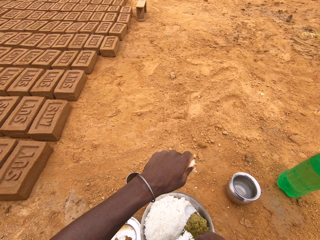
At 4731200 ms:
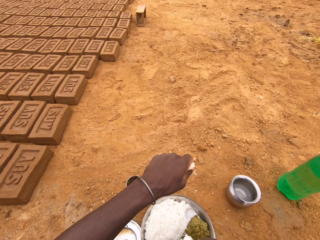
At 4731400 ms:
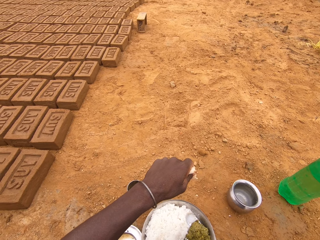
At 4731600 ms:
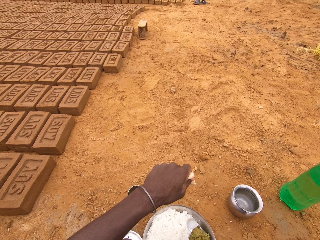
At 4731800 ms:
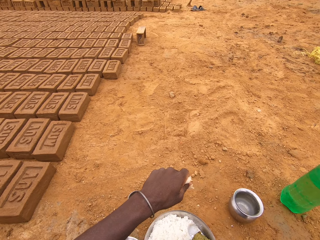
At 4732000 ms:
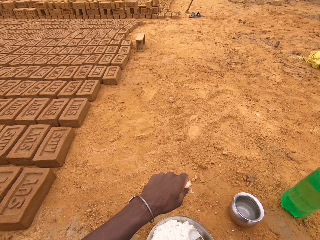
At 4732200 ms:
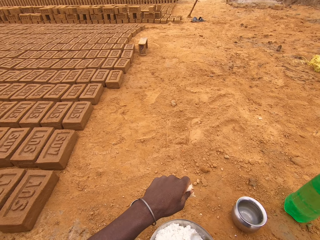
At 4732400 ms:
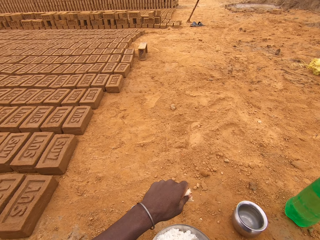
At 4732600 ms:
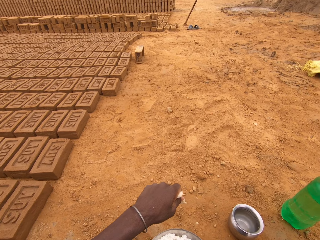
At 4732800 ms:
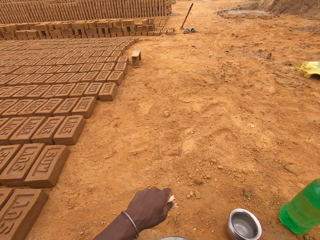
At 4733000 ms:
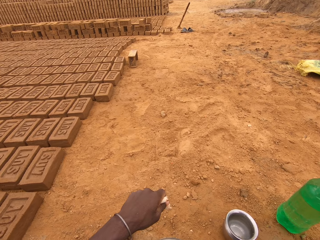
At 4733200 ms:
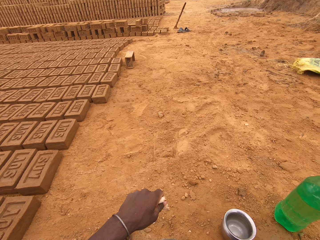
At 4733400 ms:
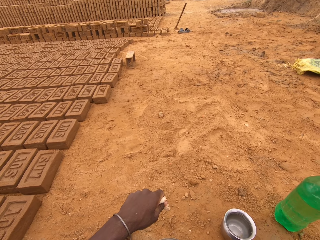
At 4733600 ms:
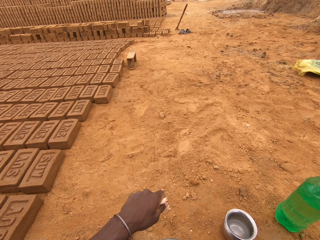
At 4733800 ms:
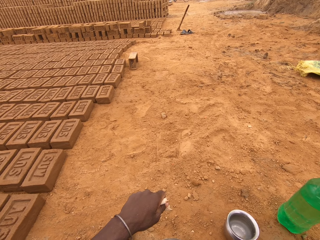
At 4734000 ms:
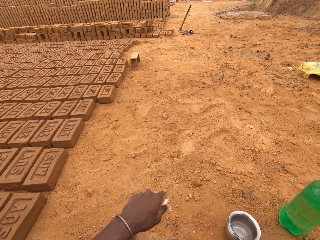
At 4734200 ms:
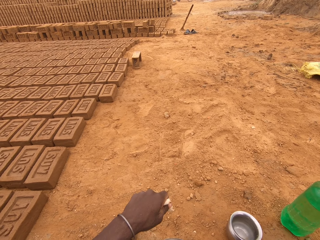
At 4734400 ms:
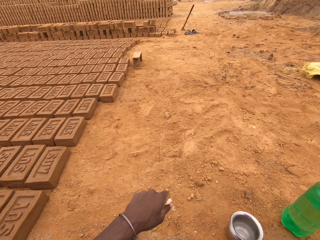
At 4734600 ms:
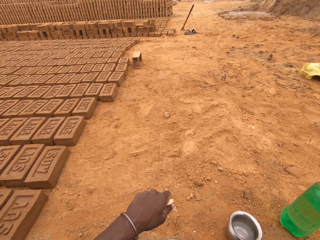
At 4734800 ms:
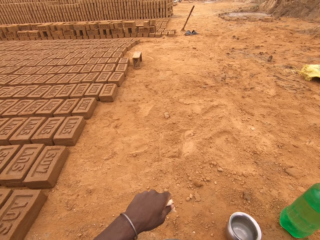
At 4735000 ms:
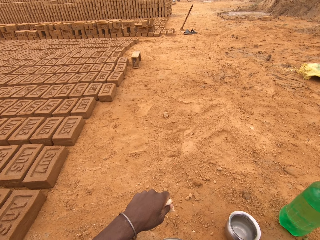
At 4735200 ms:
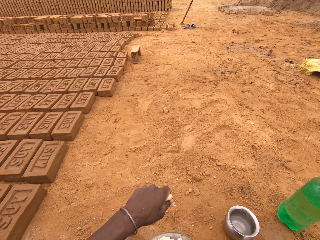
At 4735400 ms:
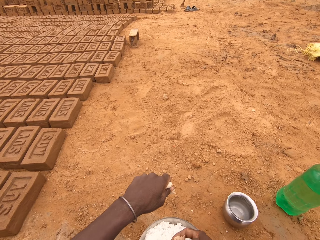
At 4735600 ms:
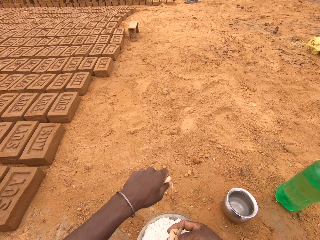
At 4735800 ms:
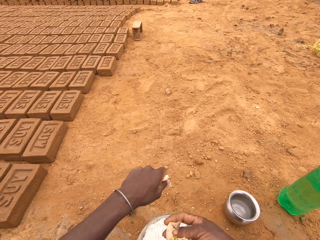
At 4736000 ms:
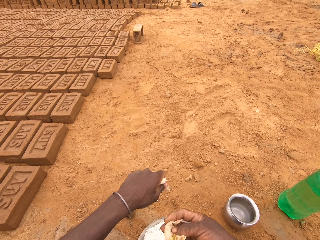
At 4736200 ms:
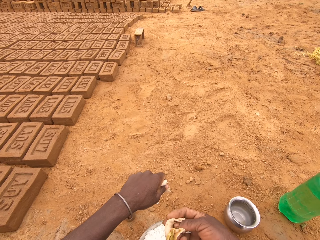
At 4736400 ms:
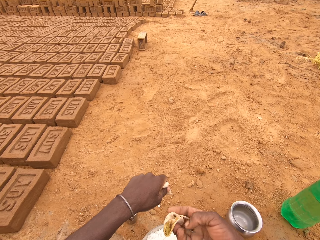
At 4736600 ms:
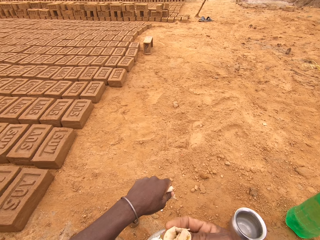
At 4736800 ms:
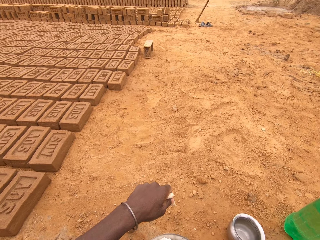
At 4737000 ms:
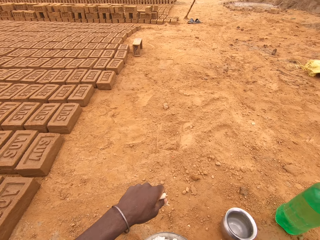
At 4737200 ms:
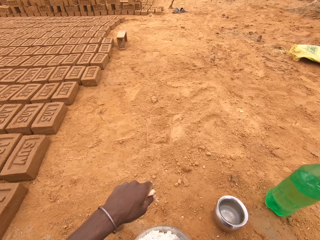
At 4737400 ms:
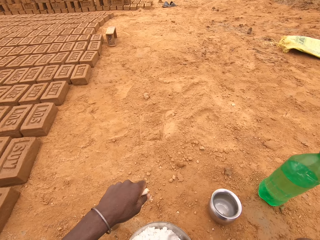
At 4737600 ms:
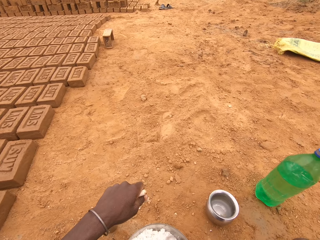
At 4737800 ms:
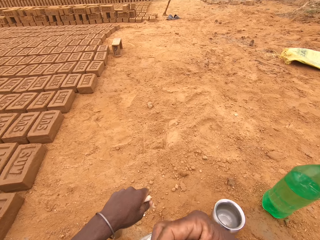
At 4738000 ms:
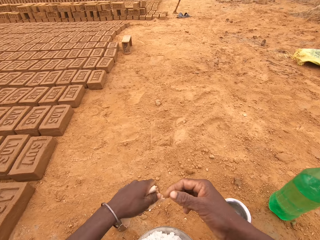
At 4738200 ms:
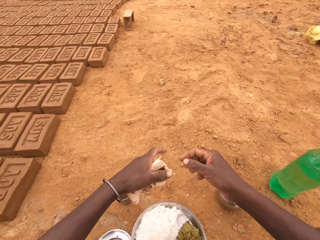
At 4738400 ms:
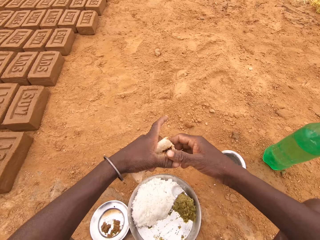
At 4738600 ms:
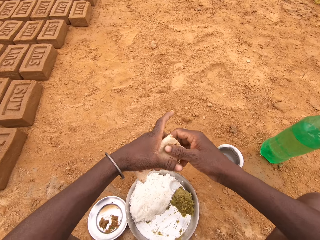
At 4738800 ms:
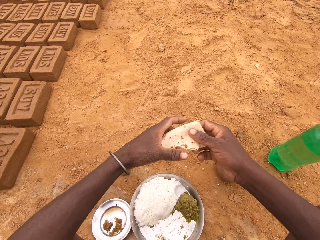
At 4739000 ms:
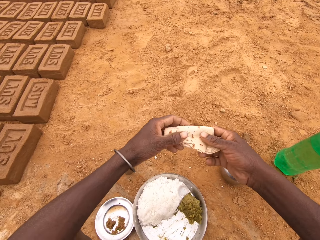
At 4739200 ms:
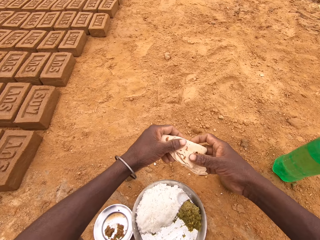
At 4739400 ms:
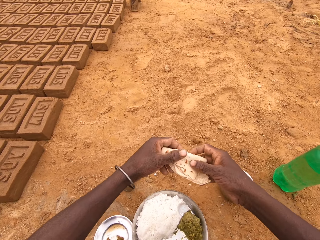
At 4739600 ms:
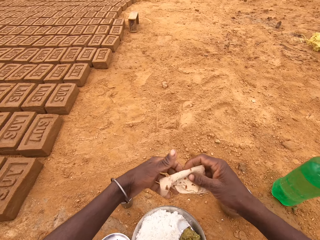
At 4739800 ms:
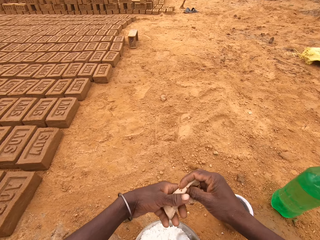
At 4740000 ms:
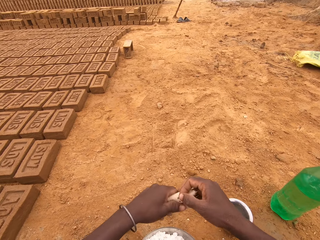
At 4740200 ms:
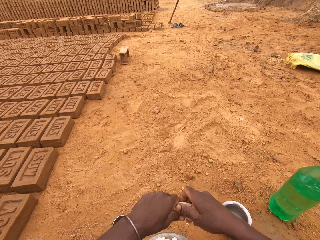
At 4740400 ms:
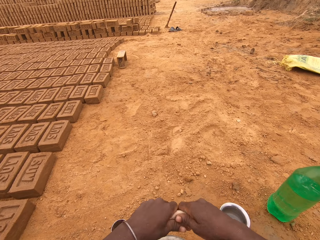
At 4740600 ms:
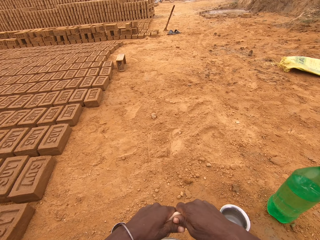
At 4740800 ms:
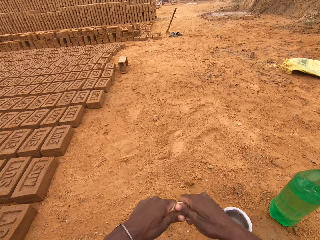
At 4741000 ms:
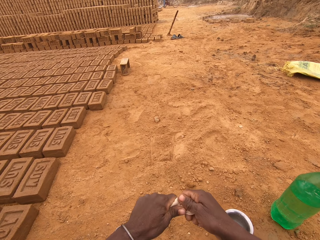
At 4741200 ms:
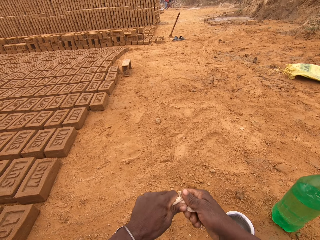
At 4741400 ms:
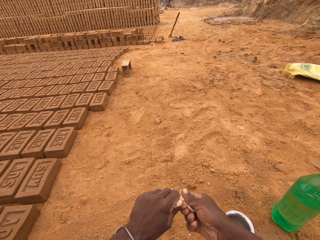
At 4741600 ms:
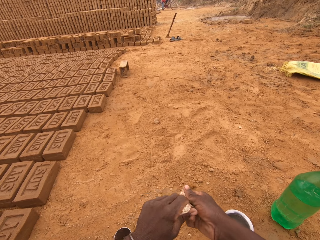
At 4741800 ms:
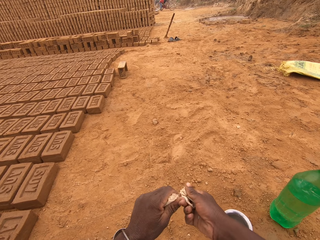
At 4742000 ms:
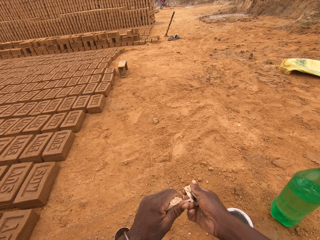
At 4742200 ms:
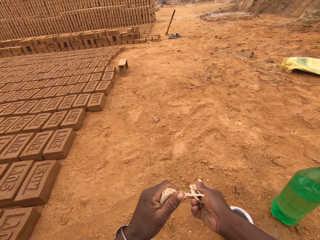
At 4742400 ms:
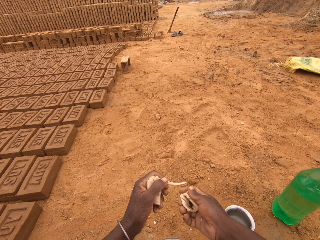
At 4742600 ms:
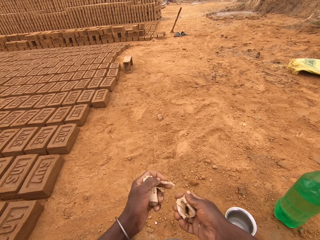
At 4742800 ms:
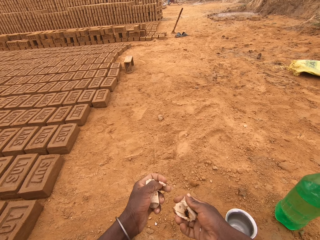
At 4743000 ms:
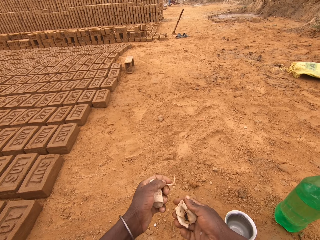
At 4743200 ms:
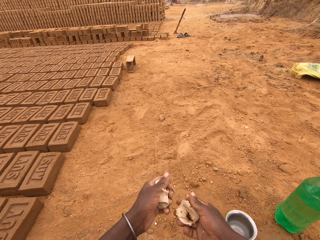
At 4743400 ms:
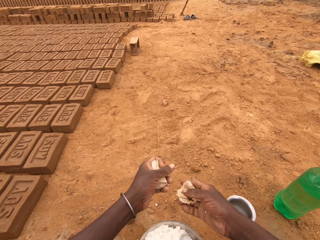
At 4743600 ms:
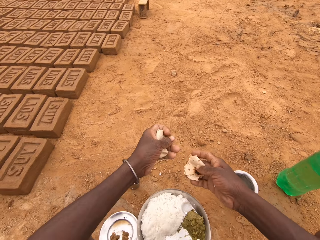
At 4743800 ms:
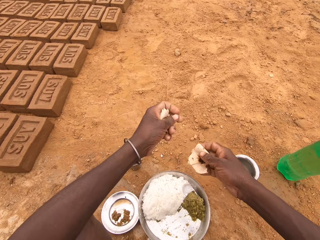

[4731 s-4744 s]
The camera wearer puts the flatbread in the vegetable. They put the food in the mouth. They tear the flatbread.

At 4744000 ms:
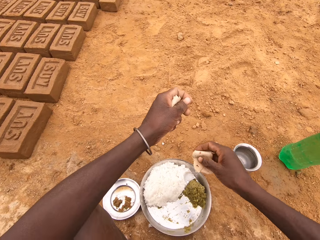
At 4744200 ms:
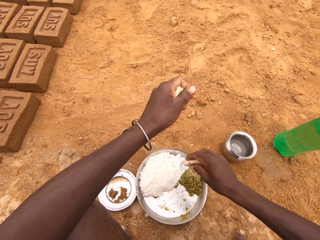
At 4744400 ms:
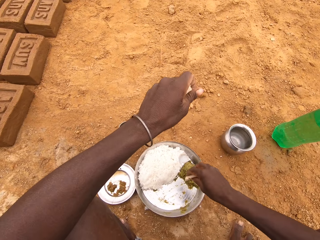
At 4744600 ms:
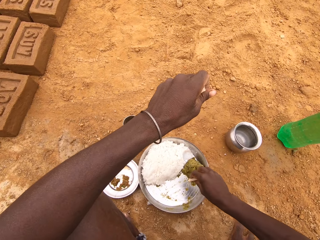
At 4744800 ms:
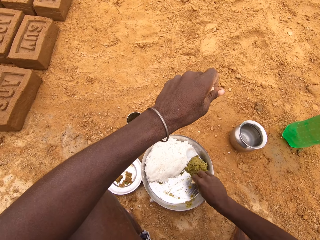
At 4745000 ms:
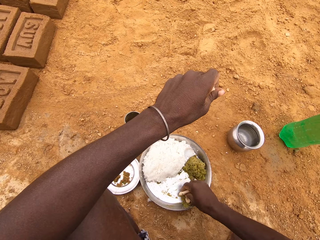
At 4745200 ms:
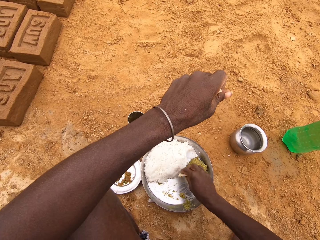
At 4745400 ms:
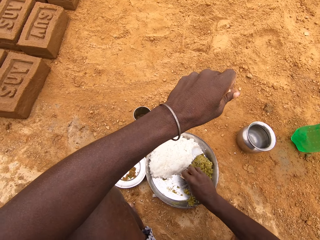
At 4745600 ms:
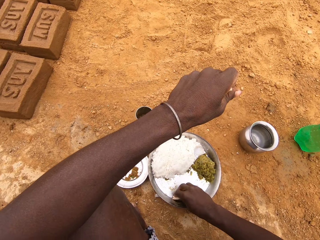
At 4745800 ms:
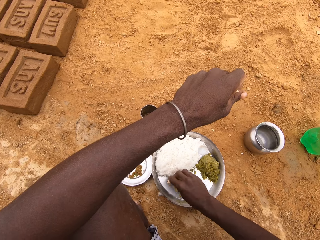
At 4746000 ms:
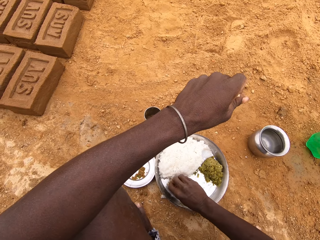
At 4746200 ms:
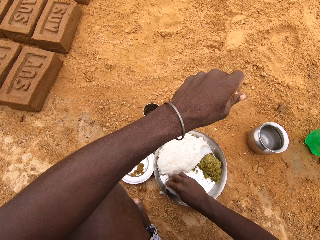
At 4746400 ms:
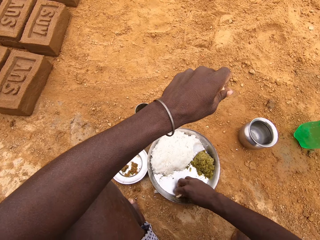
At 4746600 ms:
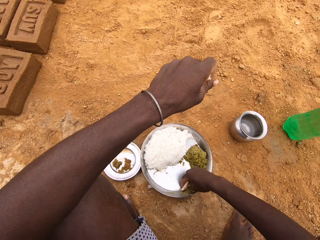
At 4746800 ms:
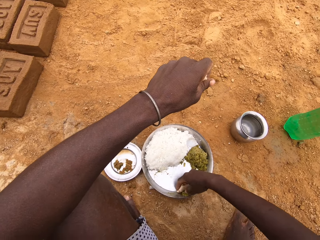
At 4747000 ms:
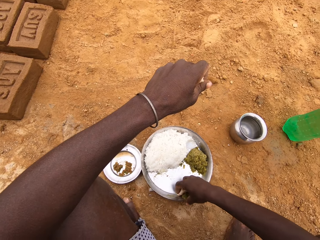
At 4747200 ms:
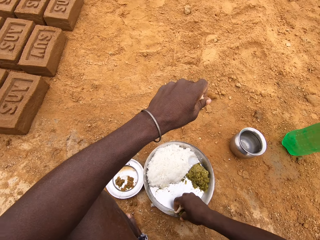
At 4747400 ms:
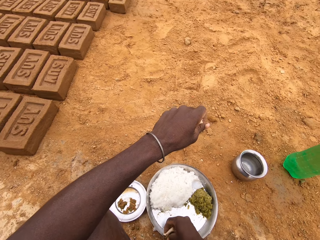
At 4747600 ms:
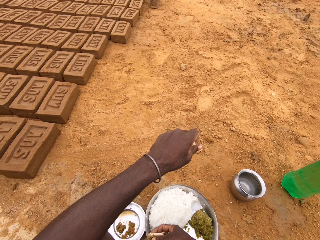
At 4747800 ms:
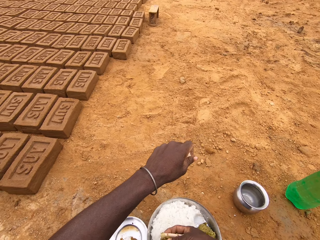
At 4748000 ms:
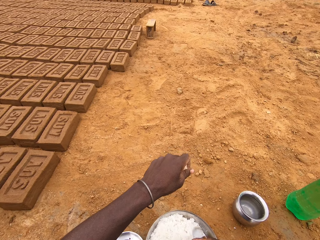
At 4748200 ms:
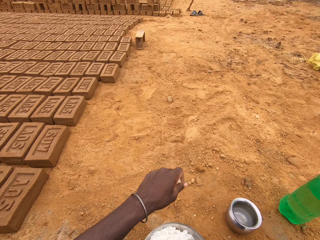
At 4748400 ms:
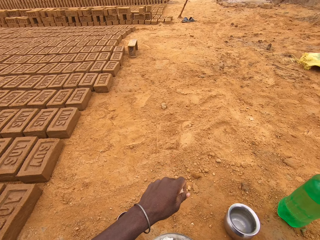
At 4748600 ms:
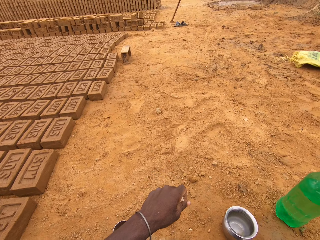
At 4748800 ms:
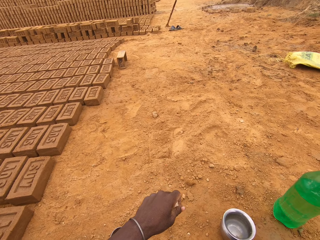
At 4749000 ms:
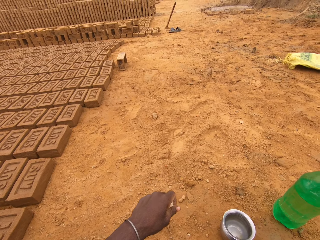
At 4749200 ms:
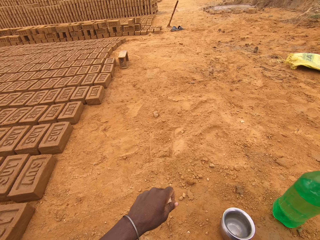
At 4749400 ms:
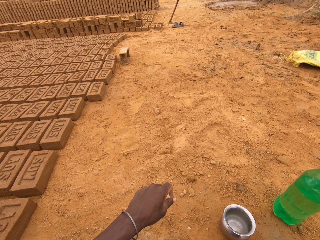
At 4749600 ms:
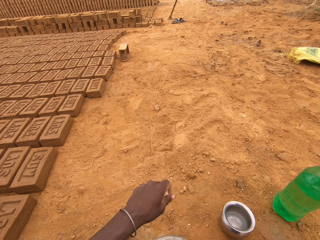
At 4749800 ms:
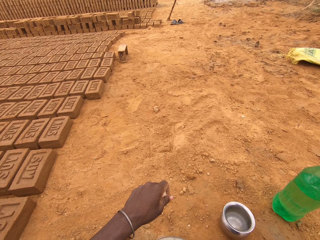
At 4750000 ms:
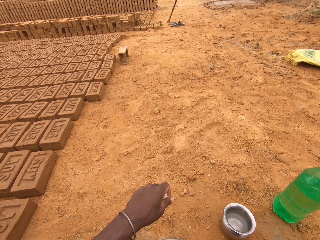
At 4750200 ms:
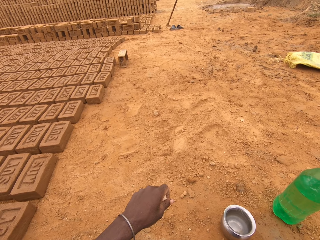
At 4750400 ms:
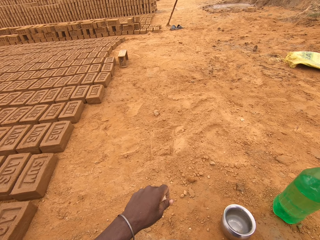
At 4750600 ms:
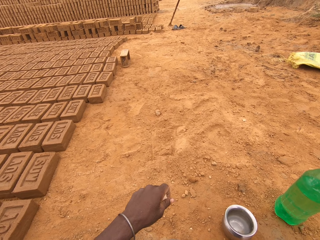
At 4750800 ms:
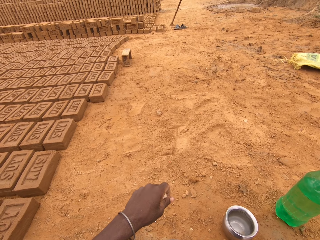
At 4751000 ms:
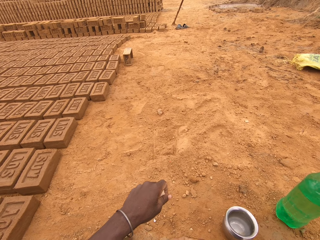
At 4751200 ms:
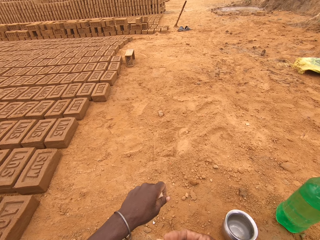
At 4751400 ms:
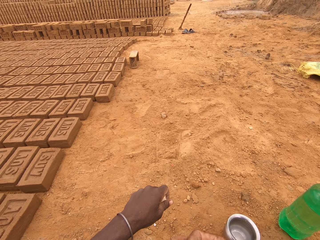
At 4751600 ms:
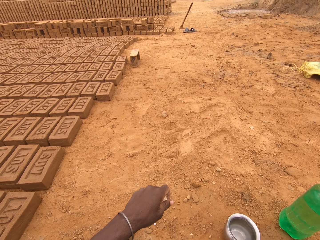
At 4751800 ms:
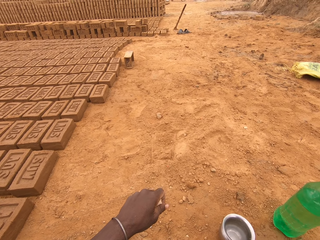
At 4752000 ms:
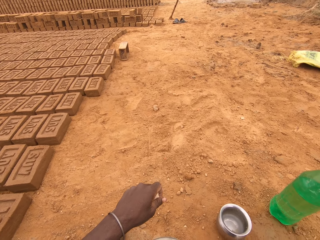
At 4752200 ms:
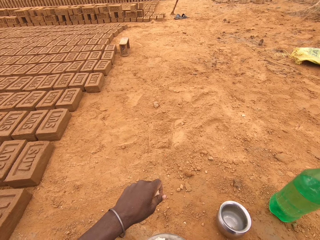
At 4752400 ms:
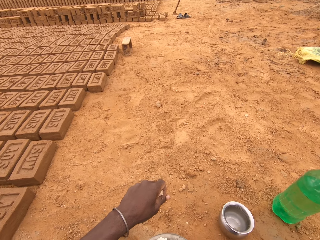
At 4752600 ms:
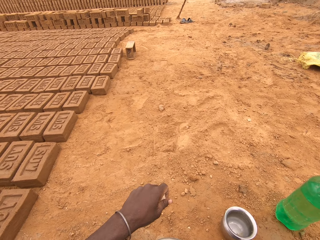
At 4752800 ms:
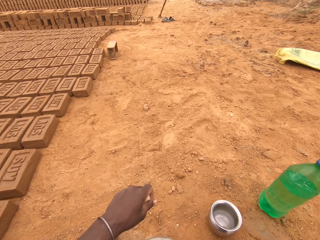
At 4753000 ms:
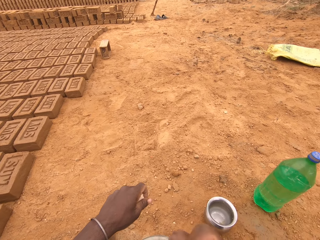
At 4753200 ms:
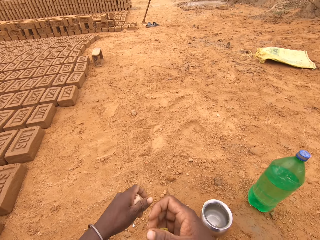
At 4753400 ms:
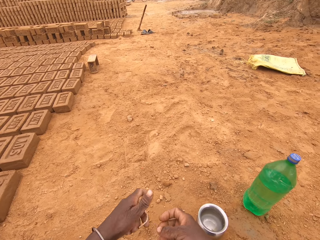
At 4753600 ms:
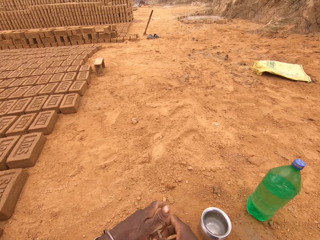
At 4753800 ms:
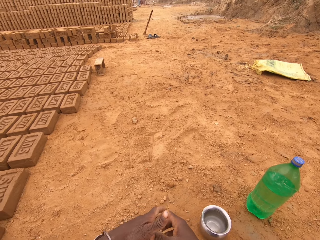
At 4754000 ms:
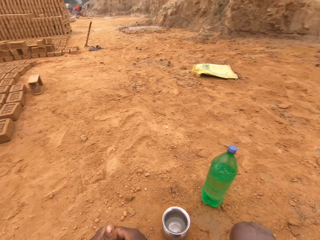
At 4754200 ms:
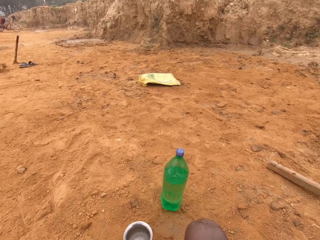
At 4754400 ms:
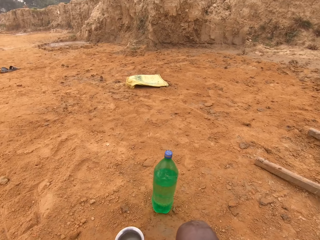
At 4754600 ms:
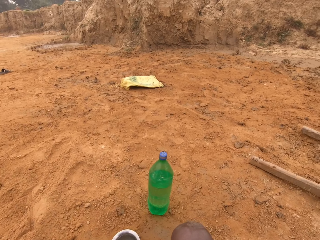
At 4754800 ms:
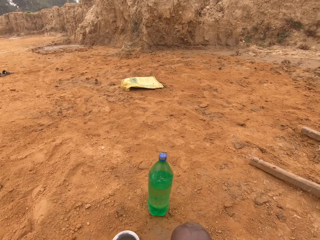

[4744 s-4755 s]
The camera wearer puts the flatbread in the vegetable.
